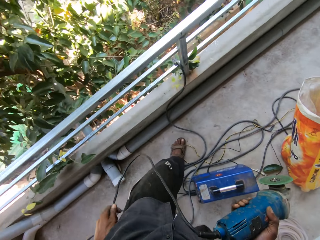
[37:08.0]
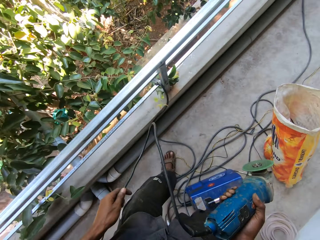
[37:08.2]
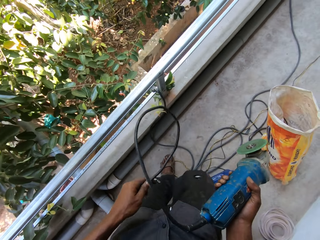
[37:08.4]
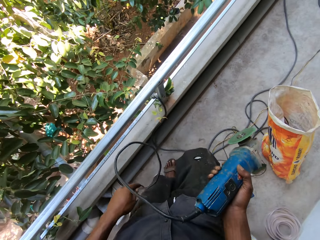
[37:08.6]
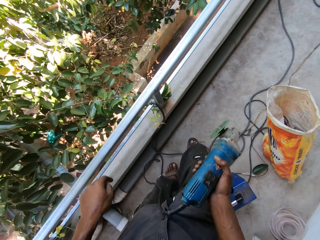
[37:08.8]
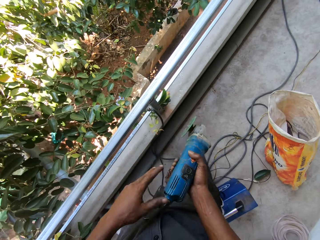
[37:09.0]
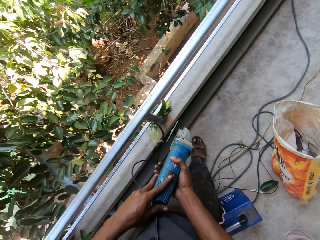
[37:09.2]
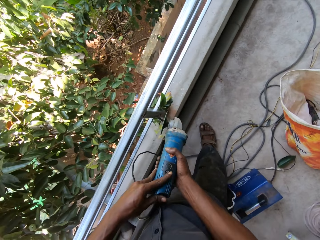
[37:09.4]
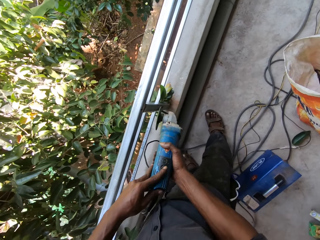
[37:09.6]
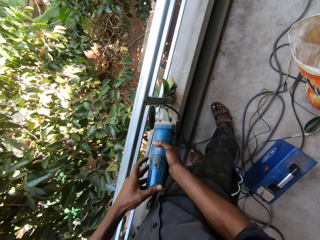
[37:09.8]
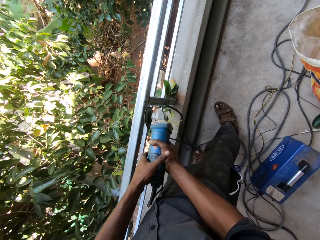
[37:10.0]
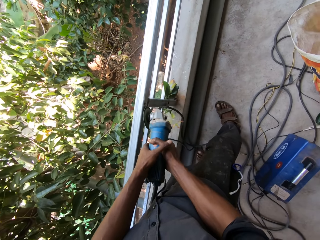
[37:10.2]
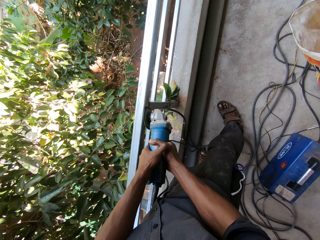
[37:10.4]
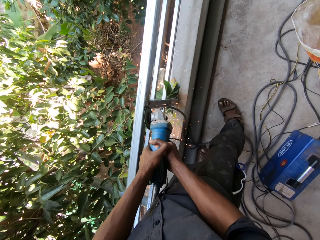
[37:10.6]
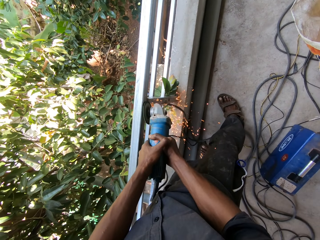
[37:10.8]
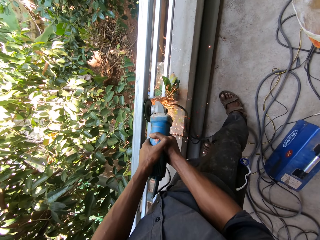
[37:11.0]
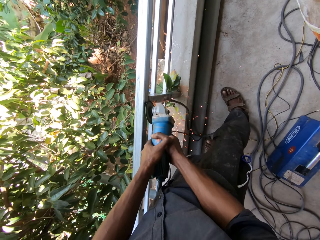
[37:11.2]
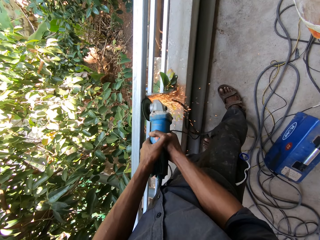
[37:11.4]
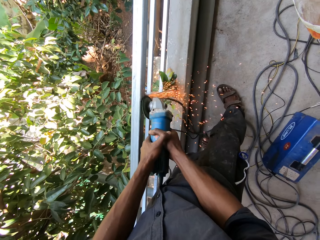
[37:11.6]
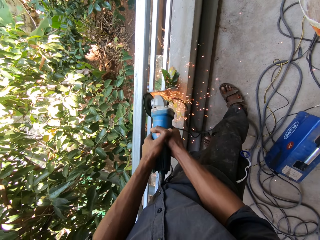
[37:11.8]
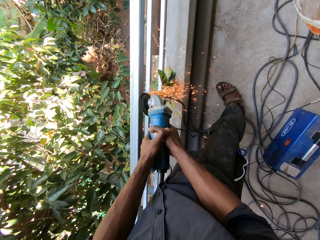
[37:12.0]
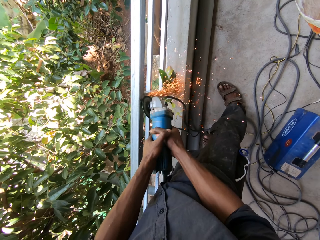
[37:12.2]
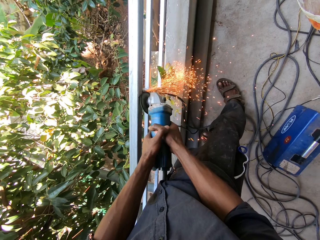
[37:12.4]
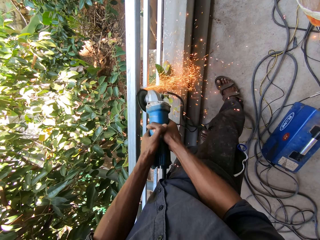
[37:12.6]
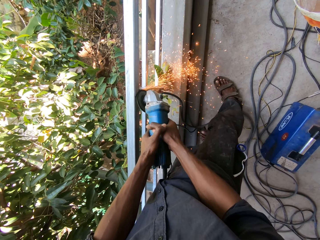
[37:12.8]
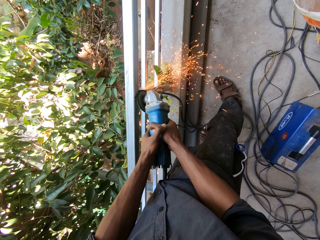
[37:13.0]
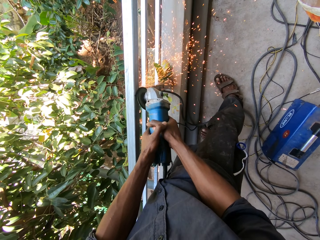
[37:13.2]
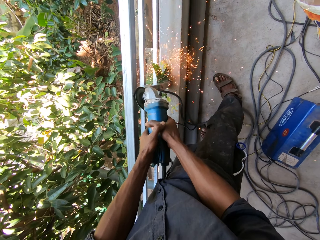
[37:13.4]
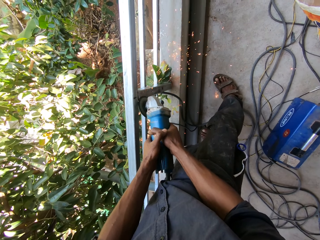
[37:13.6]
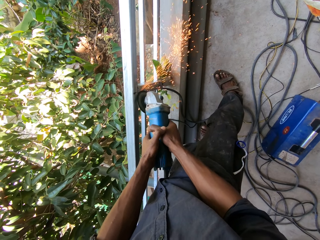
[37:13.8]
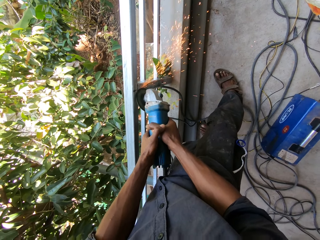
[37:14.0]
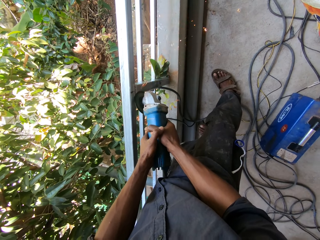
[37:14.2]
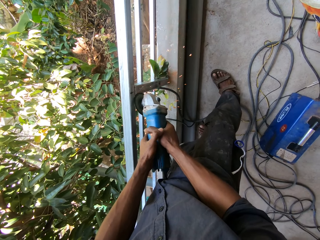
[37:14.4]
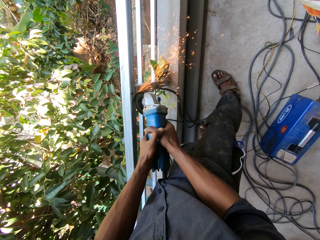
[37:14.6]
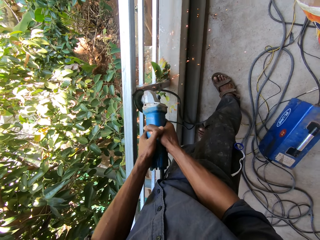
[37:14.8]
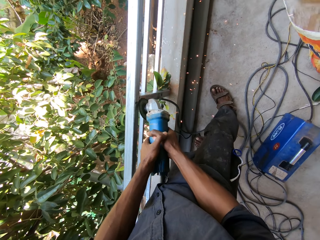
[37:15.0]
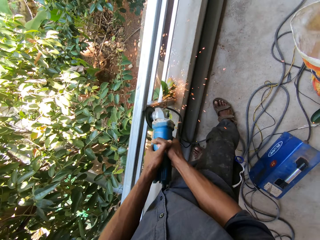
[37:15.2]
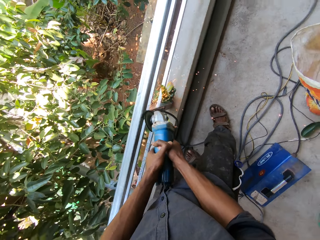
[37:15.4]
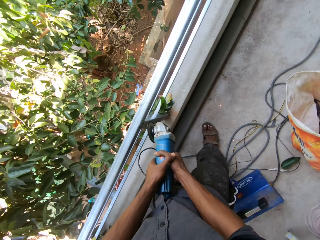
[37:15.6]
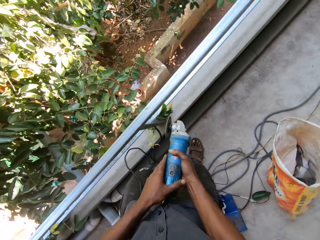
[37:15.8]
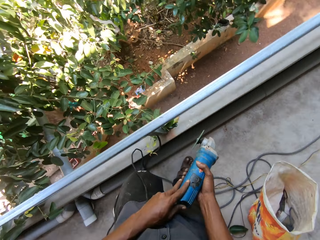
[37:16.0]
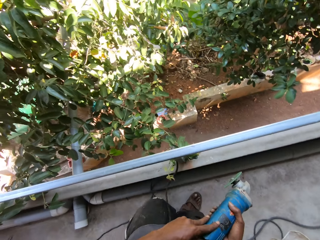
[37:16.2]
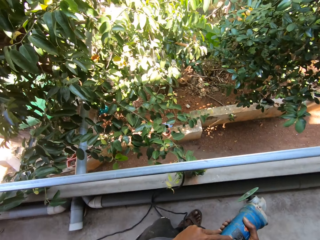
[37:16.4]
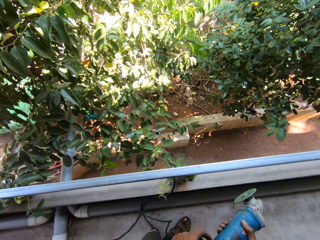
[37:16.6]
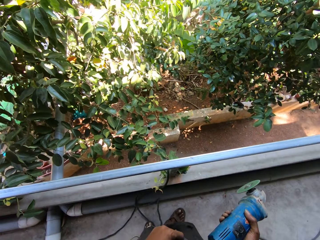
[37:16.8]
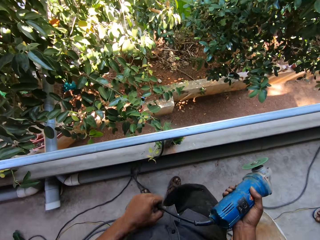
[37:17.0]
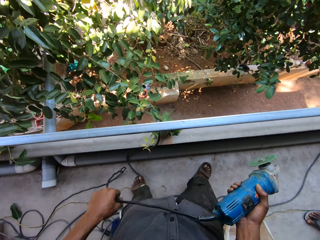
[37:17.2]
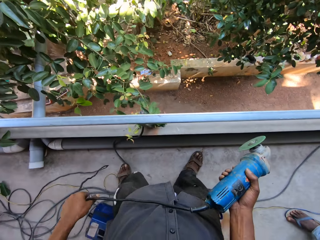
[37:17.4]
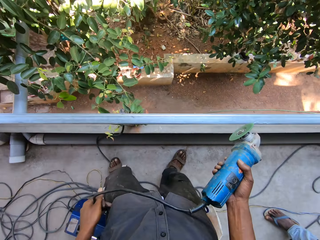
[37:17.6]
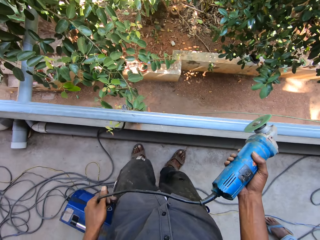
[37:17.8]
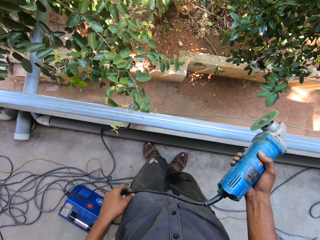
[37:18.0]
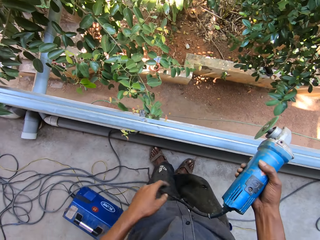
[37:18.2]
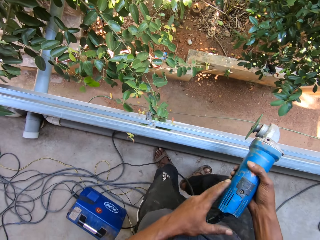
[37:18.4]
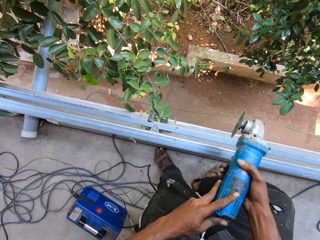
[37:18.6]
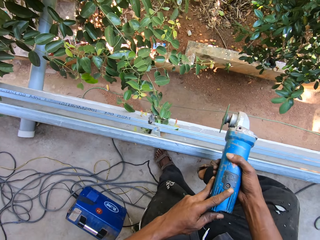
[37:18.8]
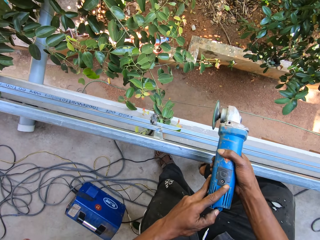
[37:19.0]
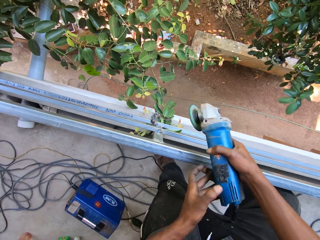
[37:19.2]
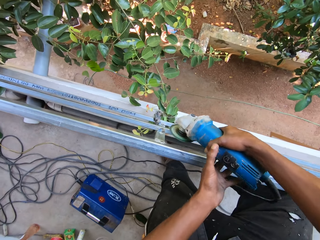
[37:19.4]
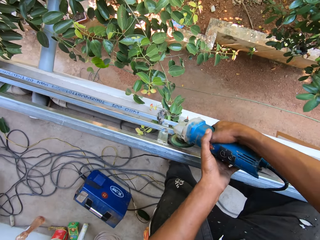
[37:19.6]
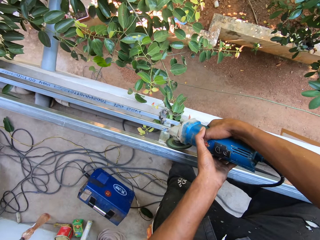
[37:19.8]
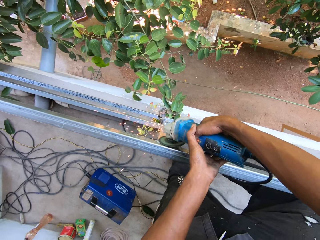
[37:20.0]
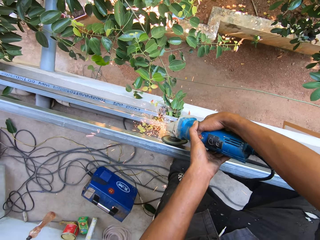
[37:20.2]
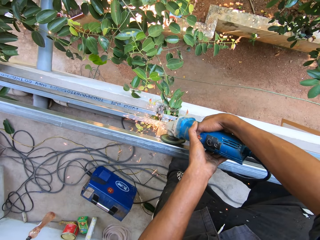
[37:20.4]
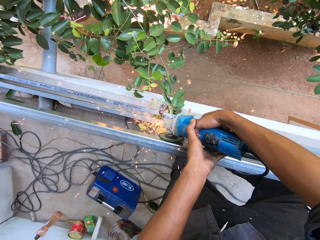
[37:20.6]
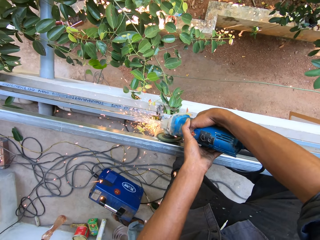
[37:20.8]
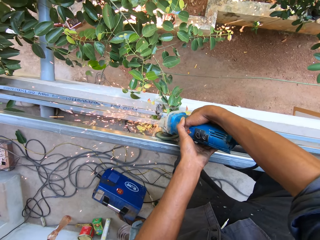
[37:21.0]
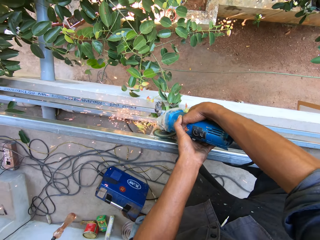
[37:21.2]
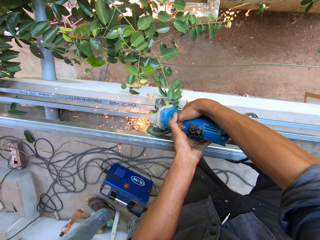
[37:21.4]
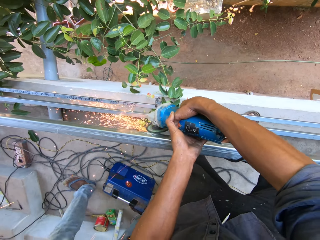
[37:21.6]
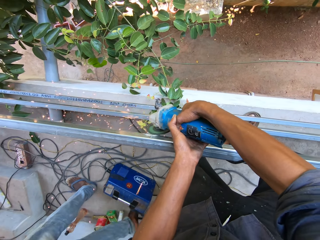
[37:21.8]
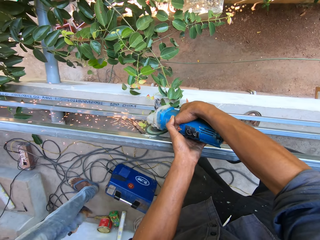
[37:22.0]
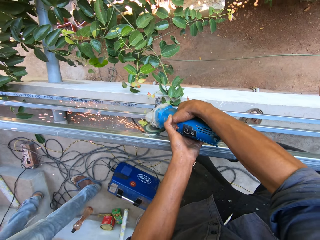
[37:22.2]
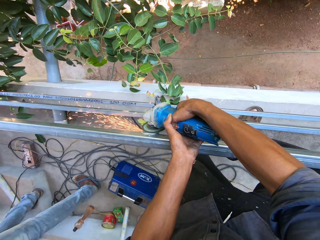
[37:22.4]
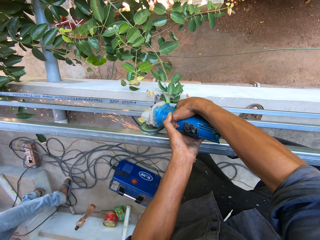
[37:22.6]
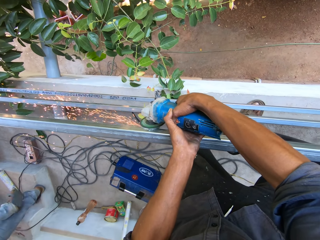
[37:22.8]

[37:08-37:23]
The camera wearer presses a button on the angle grinder in his right hand with his left hand. He turns on the grinder. He grinds the pipe pole with the angle grinder in both hands. He adjusts the angle grinder cable with his left hand. He turns off the grinder. He holds the cable. He turns on the grinder. He grinds the pipe pole with the angle grinder in both hands.

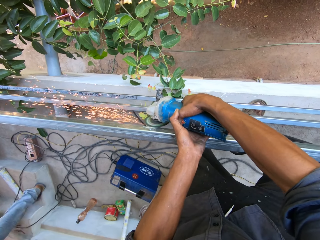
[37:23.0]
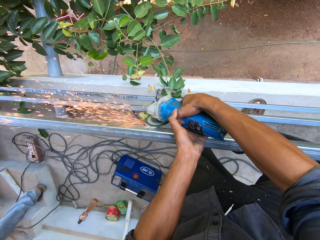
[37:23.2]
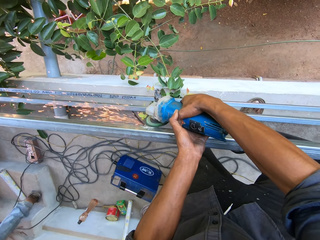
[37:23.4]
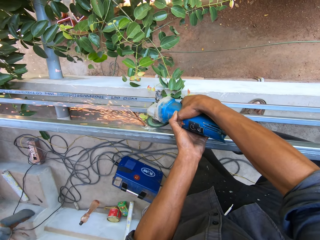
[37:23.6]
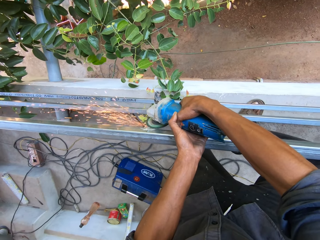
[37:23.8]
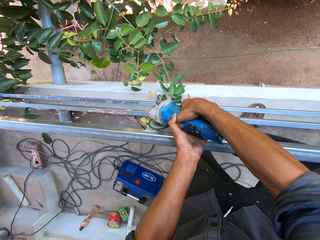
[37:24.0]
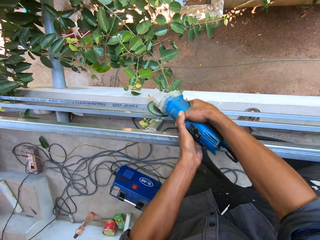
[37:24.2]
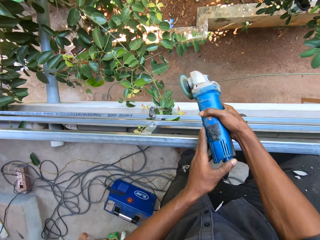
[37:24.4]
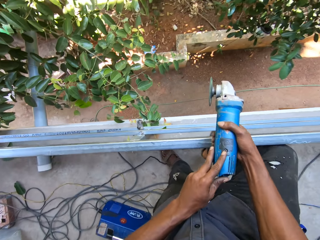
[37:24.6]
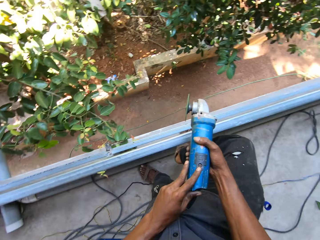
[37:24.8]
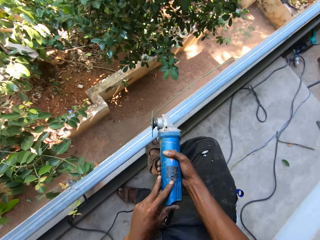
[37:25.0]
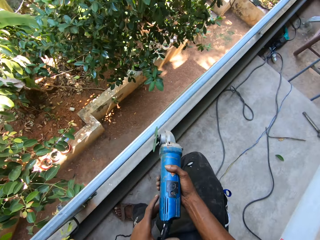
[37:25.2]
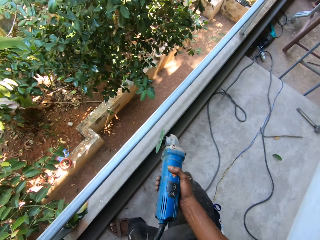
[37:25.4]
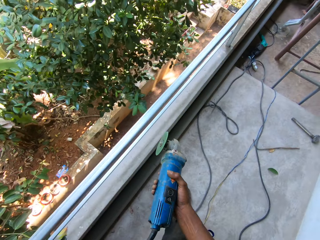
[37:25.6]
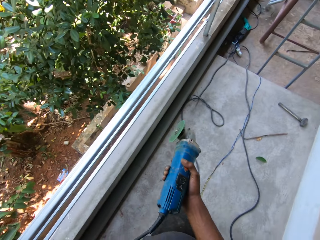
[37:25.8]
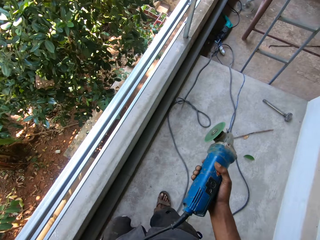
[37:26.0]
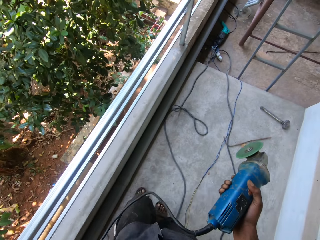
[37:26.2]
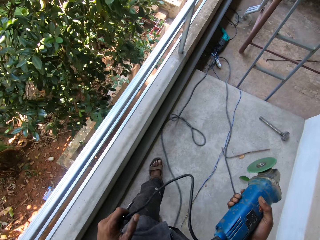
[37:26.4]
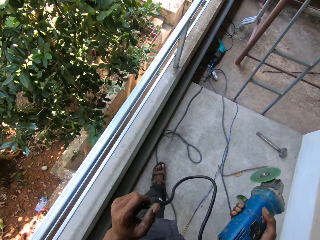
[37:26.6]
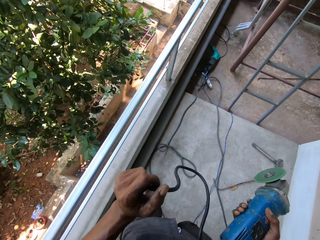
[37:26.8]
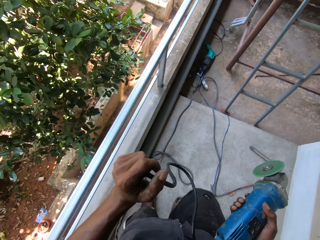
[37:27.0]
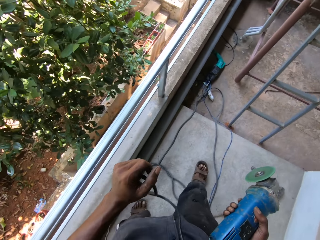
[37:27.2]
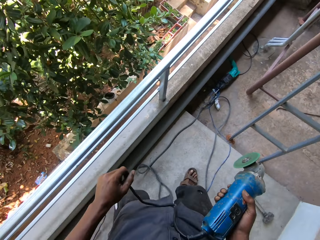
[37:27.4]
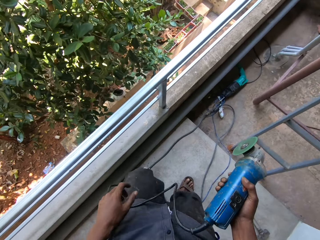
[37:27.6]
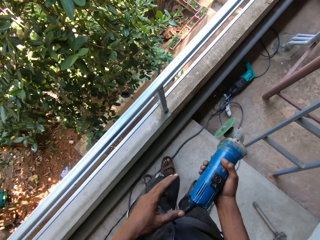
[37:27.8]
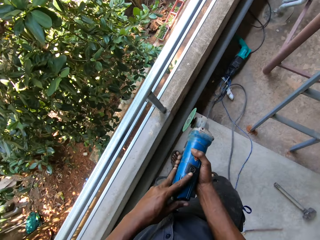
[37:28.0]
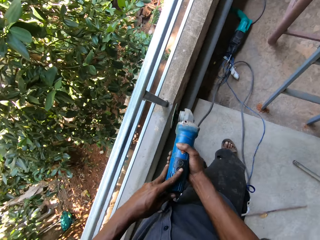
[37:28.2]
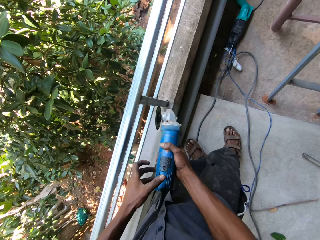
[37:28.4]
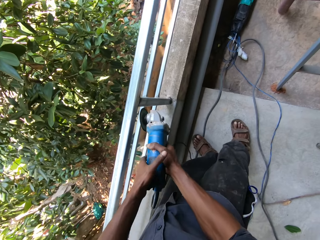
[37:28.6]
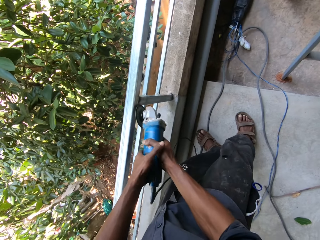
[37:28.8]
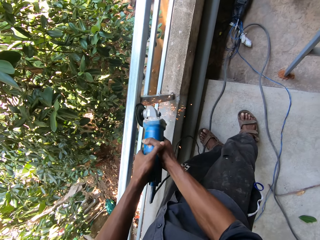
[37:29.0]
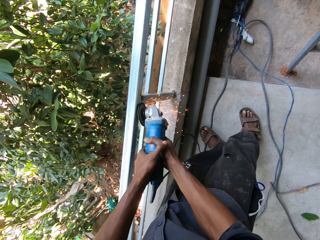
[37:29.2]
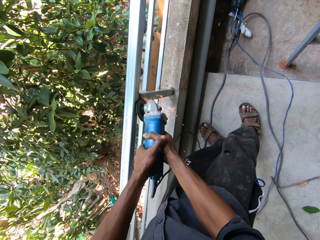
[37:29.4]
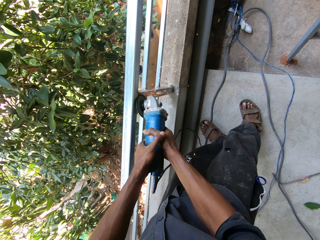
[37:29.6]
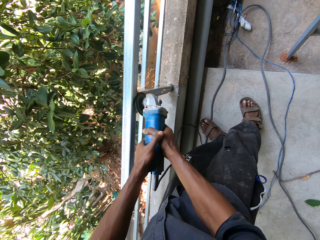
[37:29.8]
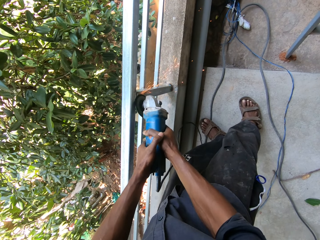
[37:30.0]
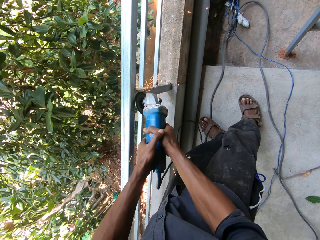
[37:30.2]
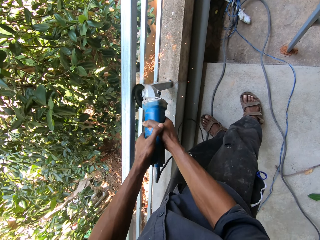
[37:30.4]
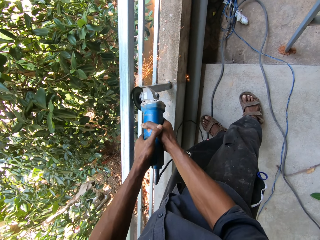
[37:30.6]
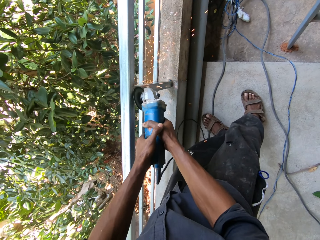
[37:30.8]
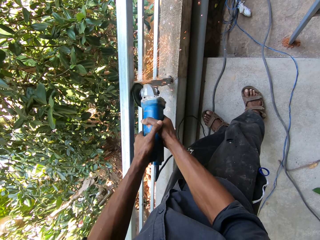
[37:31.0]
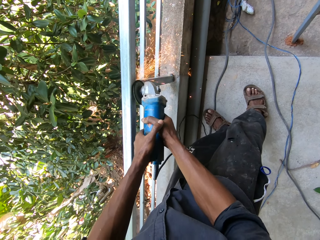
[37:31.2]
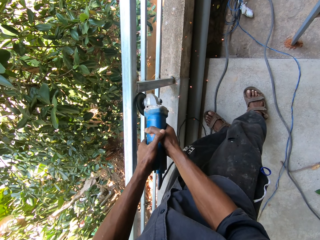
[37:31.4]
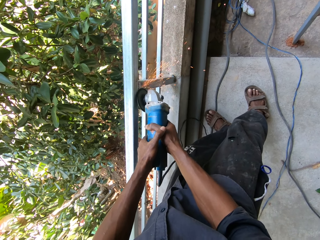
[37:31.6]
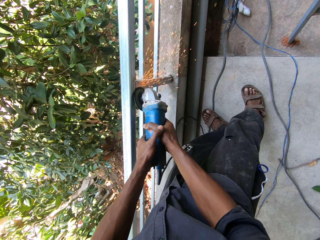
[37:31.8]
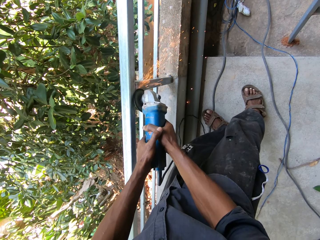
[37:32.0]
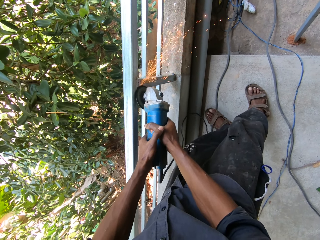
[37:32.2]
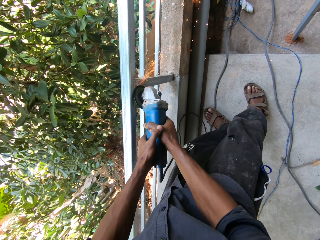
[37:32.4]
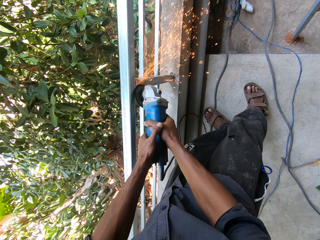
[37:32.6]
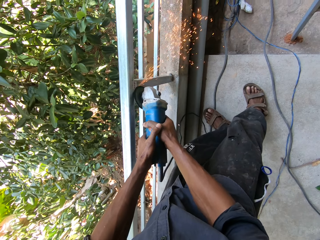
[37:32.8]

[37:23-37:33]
The camera wearer presses a button on the angle grinder in his right hand with his left hand. He turns off the grinder. He holds the angle grinder with his right hand. He walks around and holds a cable. He adjusts the angle grinder cable with his left hand. He turns on the grinder. He grinds the pipe pole with the angle grinder in both hands.
